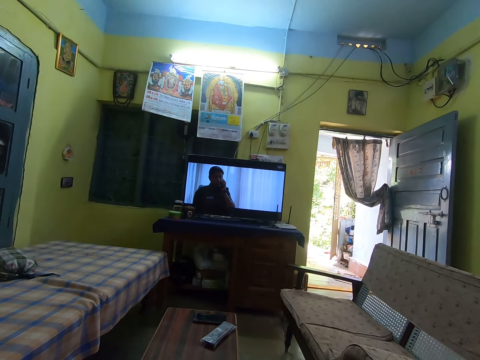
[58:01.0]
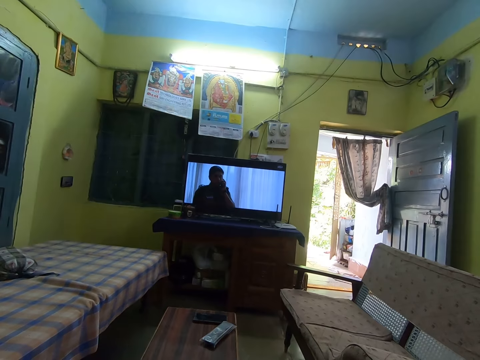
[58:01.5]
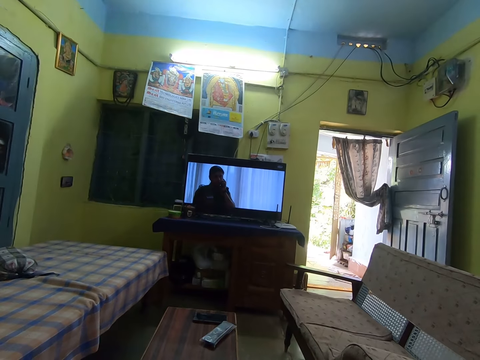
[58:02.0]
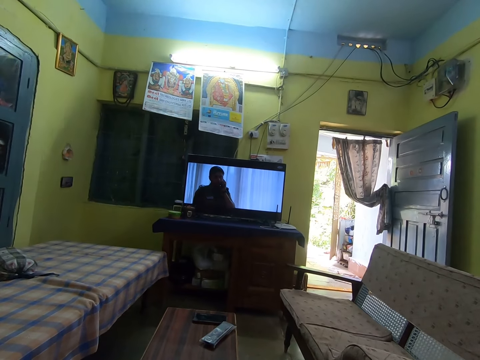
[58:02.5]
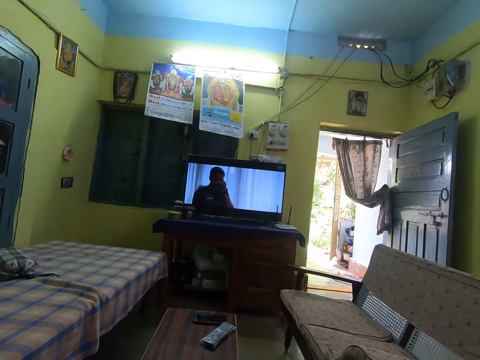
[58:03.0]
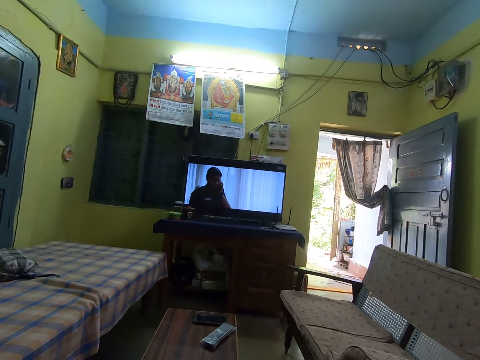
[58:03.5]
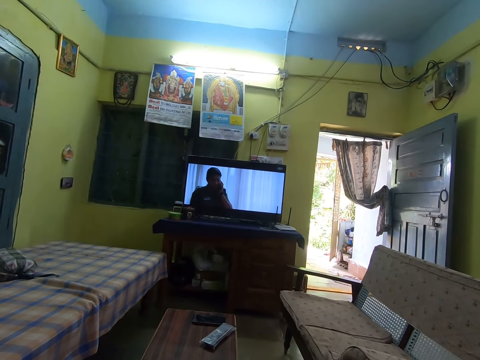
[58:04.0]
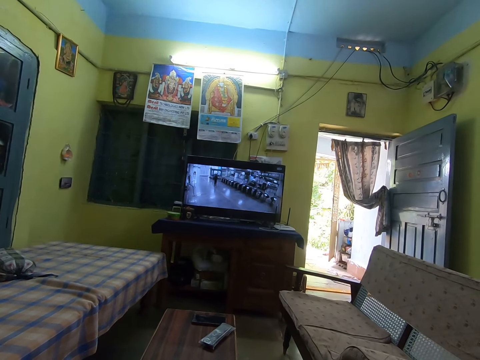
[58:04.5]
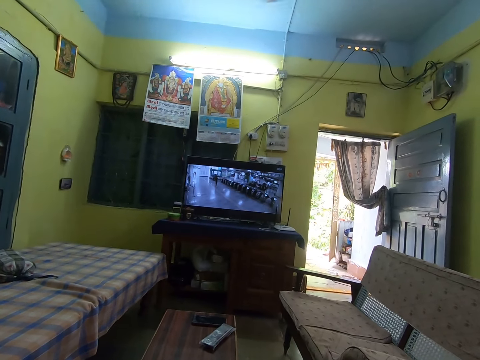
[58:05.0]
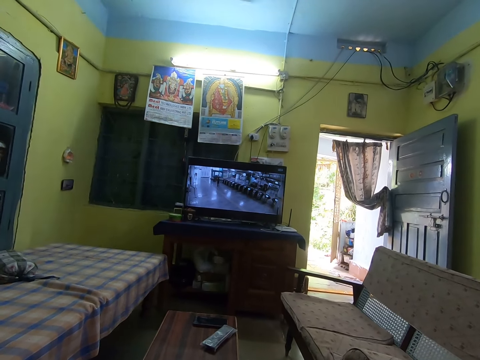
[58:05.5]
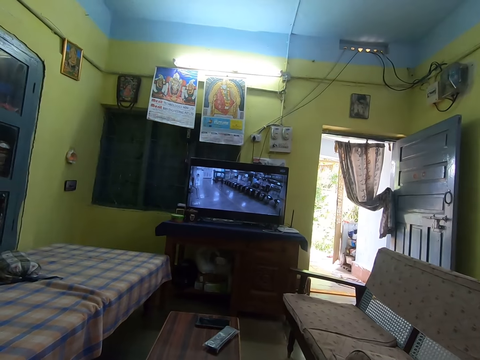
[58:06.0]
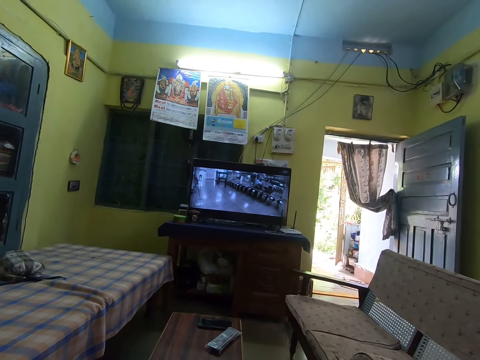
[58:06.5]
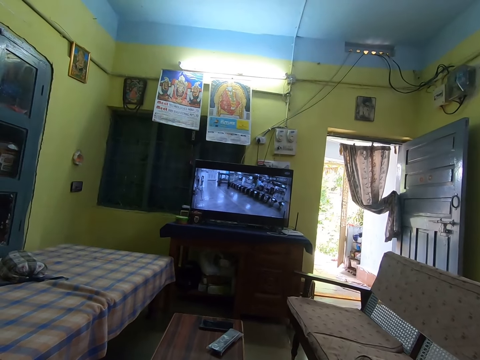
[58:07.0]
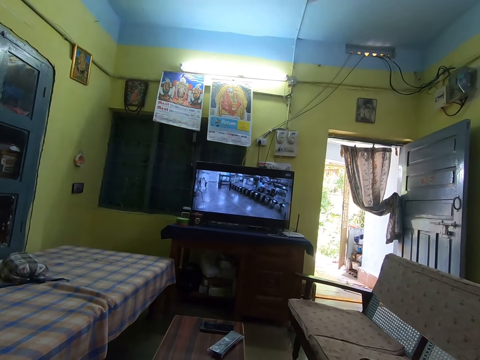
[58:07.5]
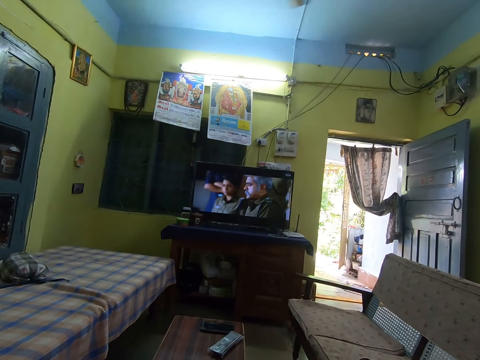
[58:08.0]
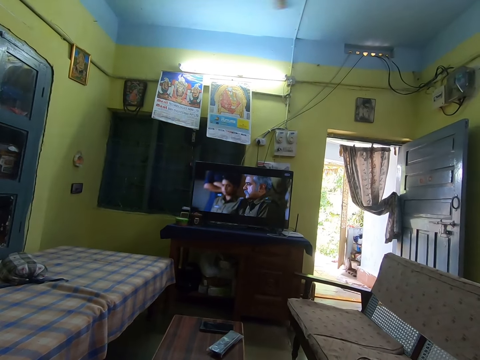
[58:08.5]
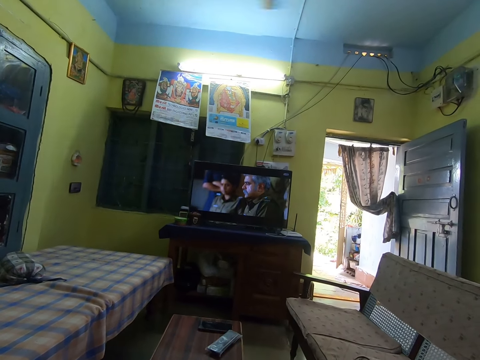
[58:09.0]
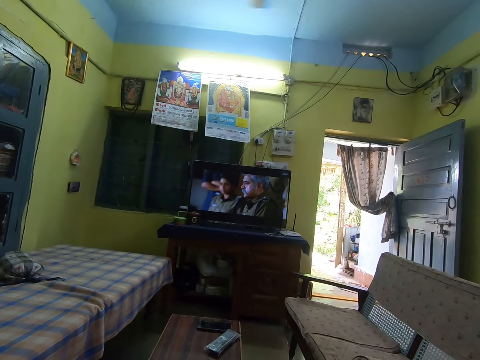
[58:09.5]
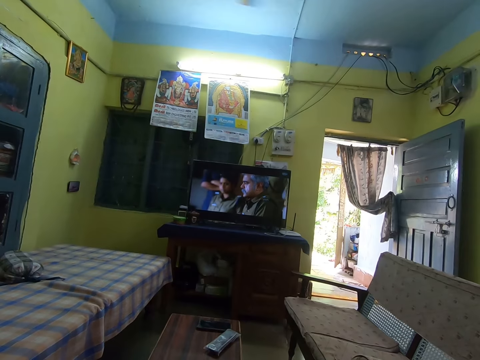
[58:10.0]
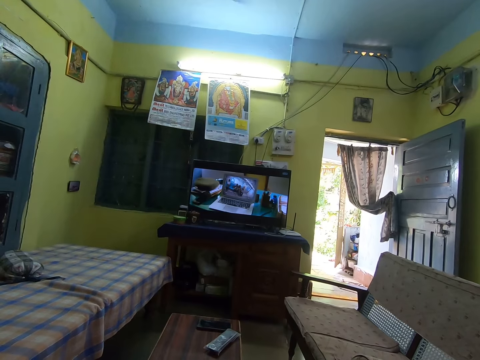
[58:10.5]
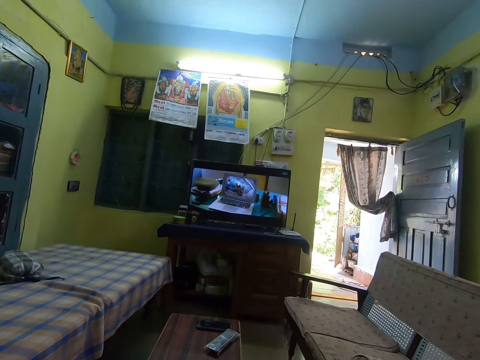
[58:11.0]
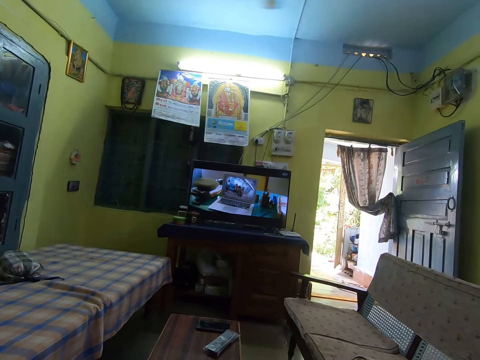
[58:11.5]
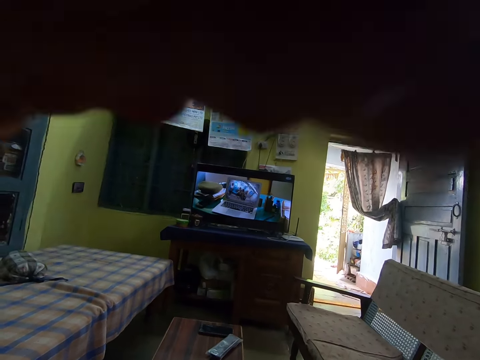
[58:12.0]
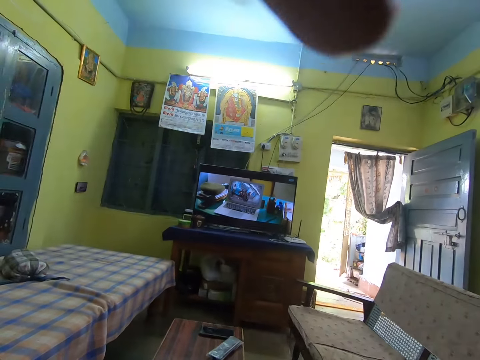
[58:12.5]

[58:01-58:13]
The camera wearer adjusts a camera on her head with her left hand.
